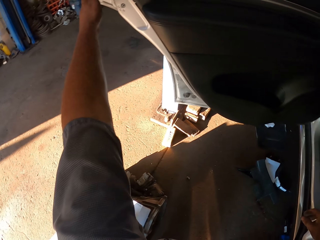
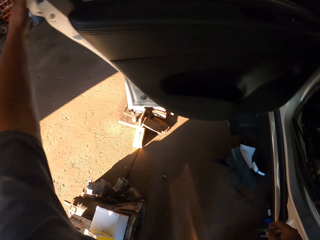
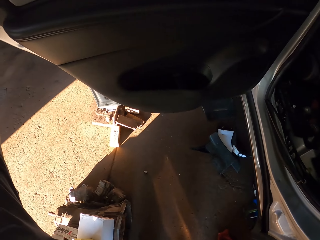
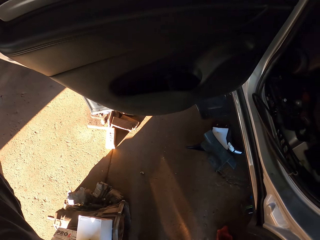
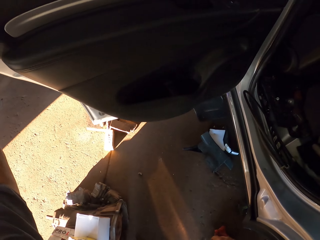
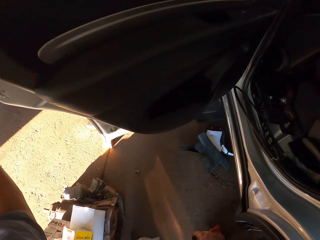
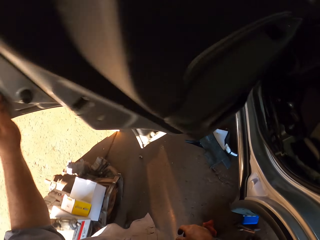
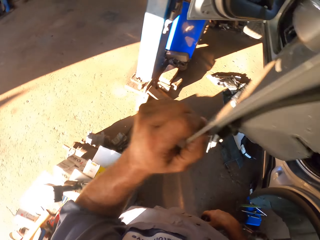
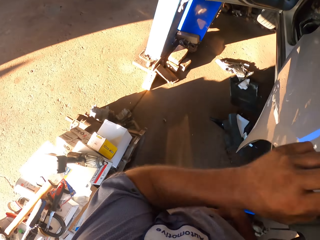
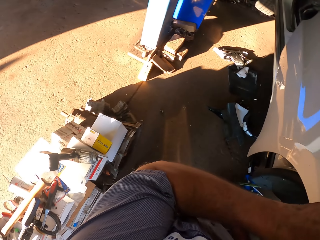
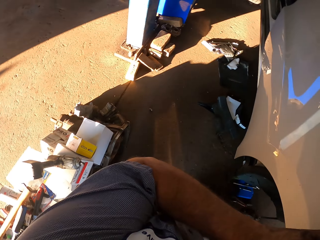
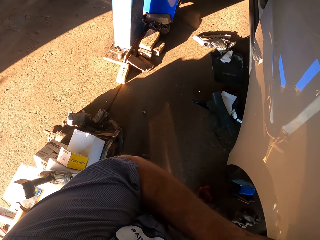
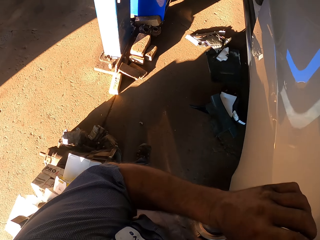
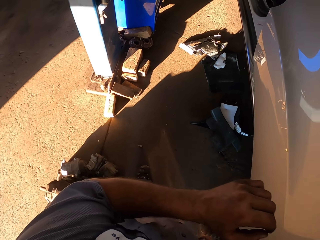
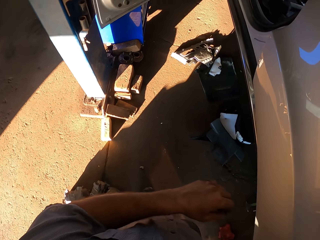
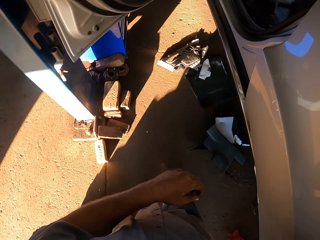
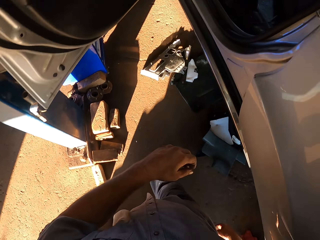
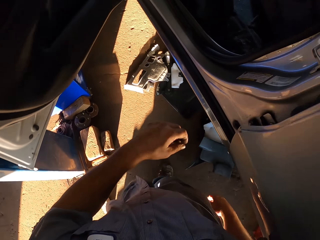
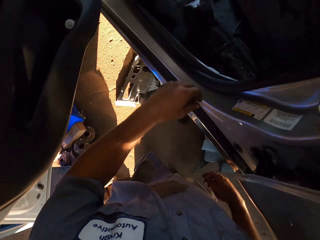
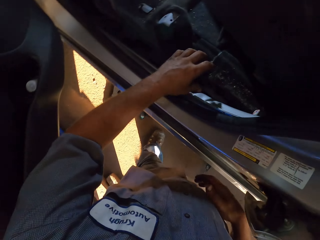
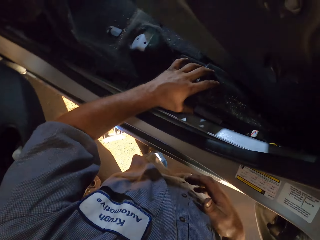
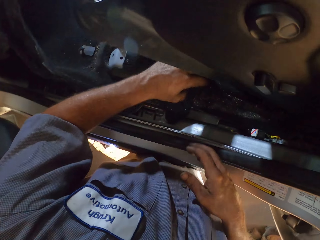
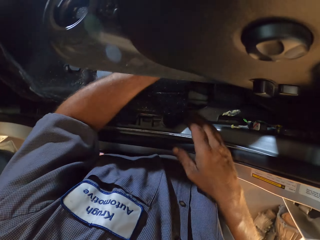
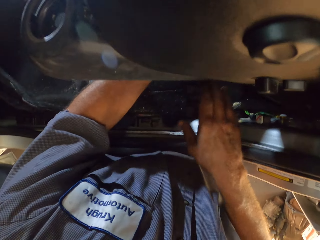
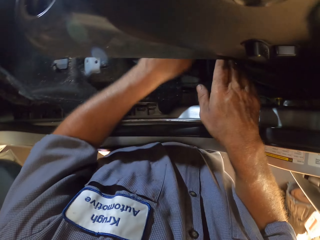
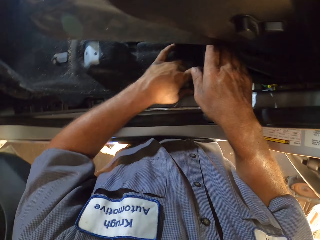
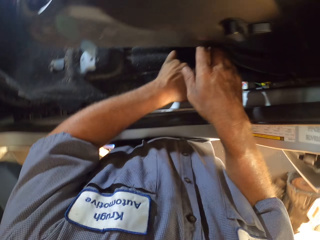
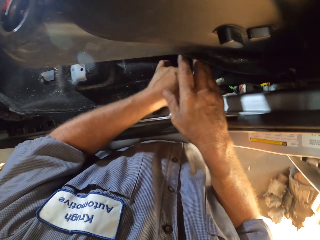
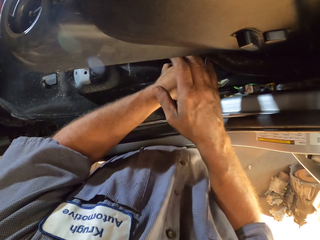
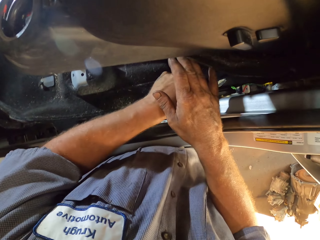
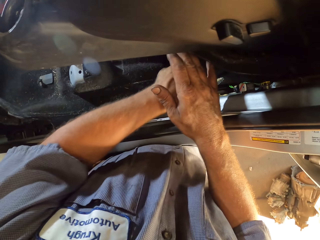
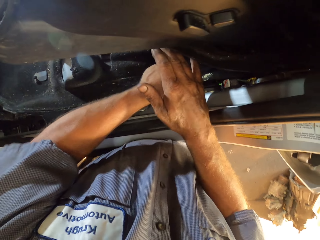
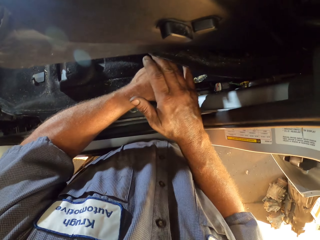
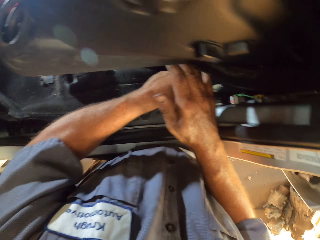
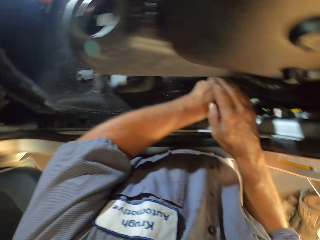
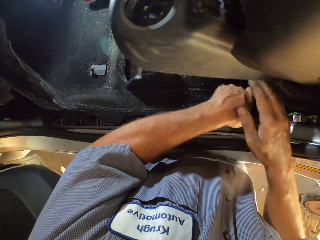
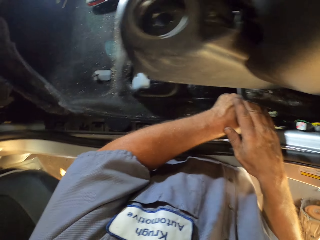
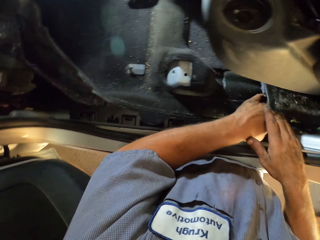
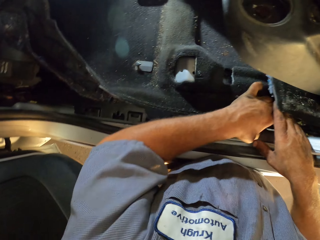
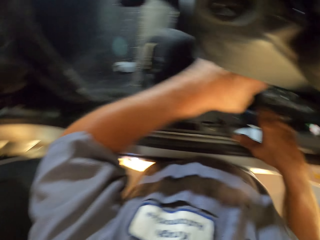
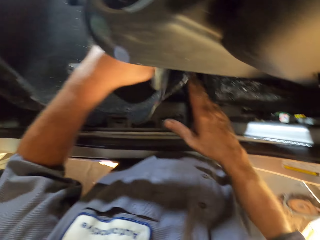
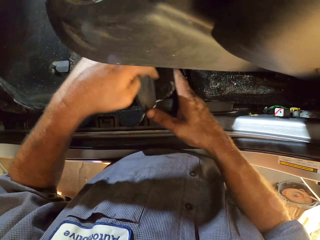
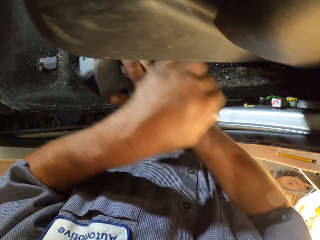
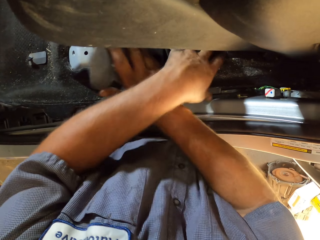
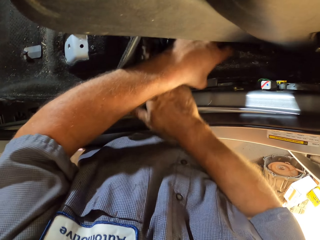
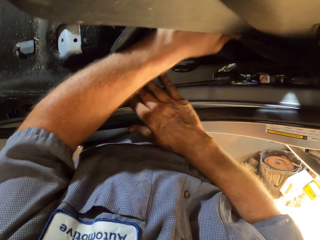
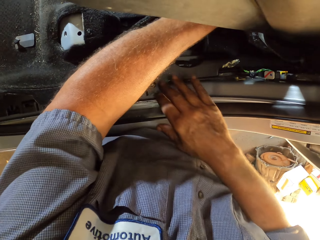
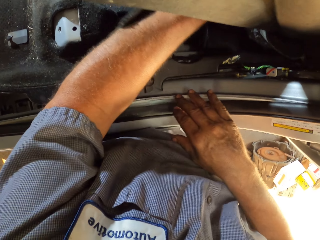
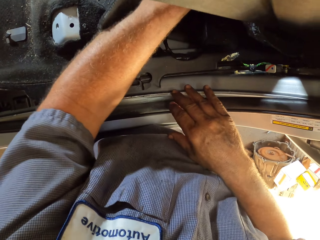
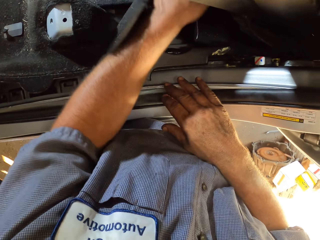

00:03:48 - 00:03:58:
The camera wearer closes the door. They lift the car mat.

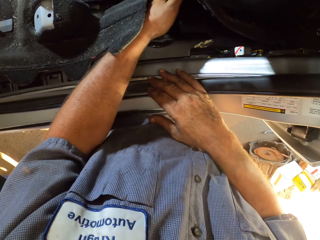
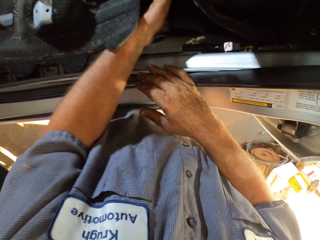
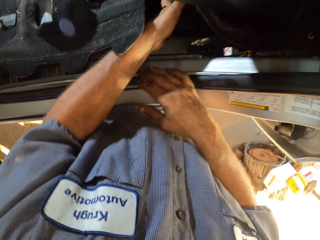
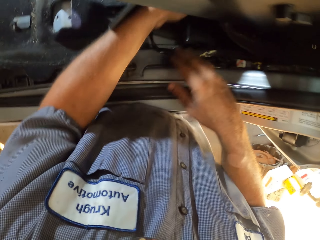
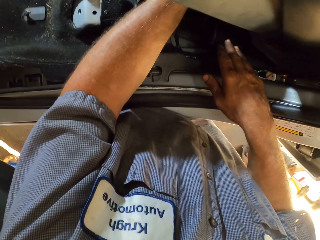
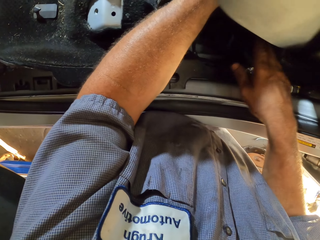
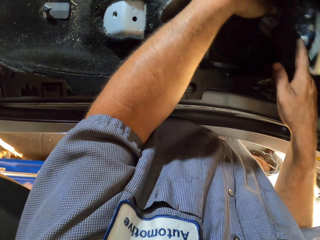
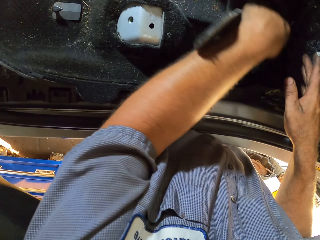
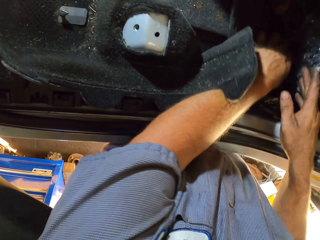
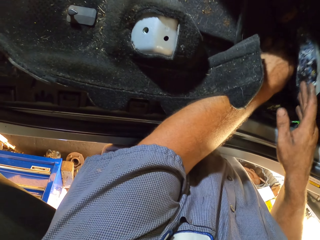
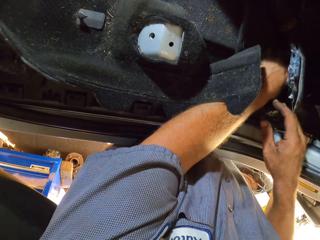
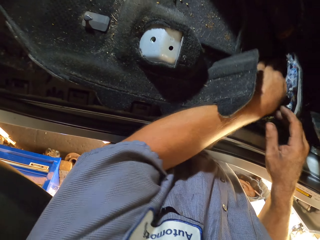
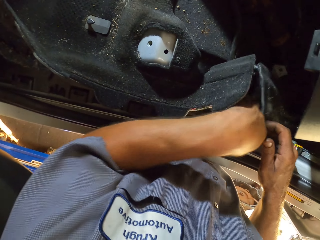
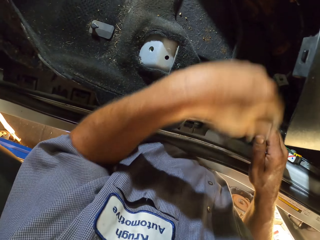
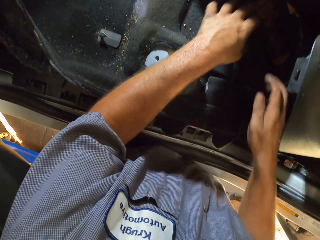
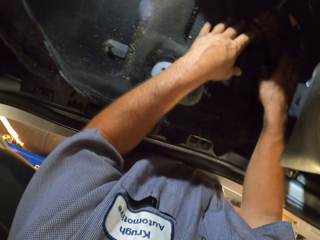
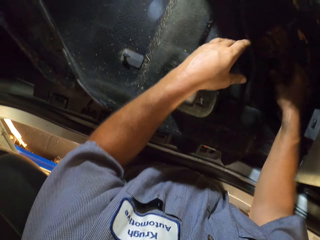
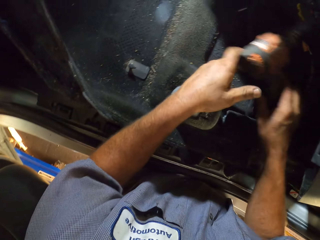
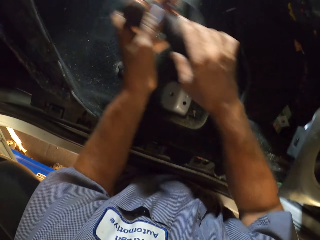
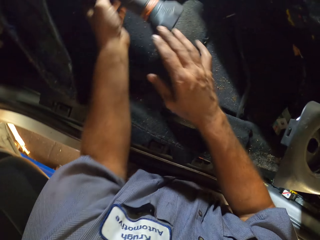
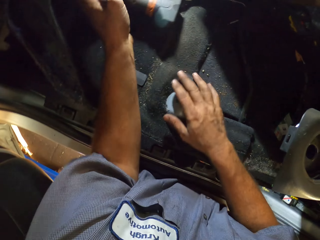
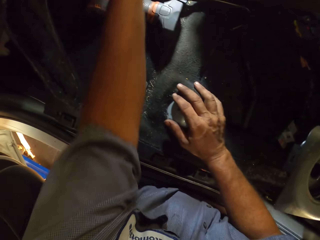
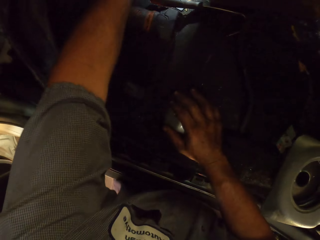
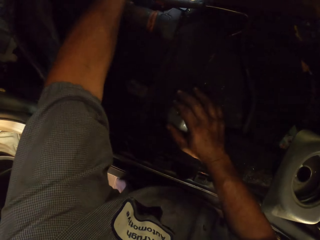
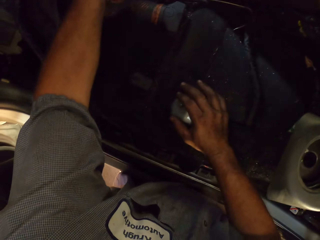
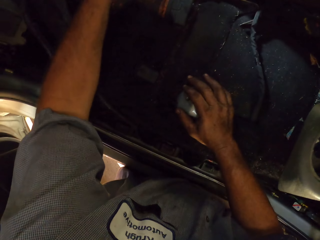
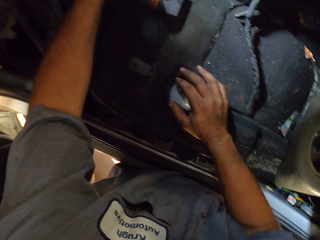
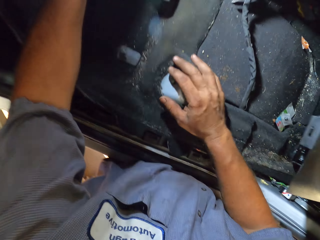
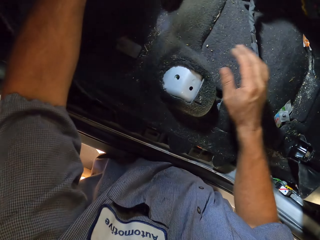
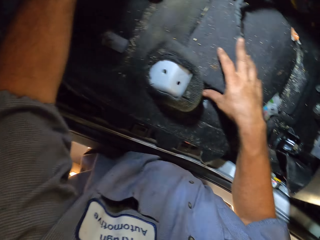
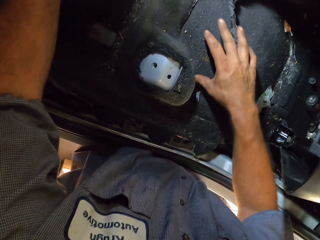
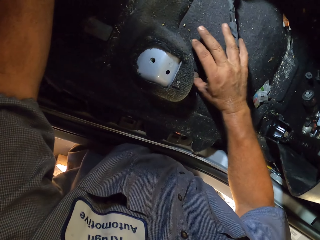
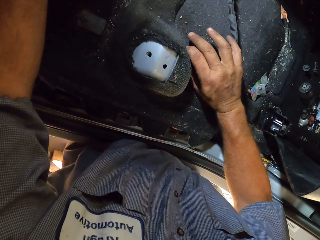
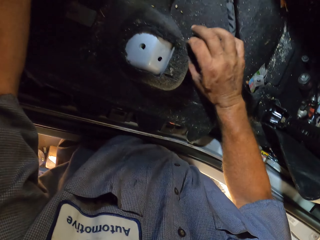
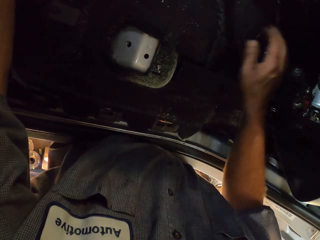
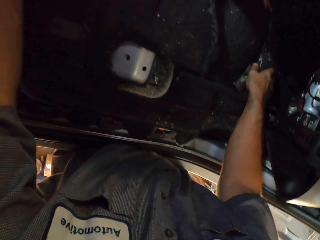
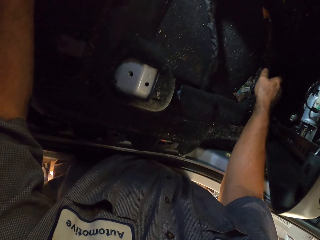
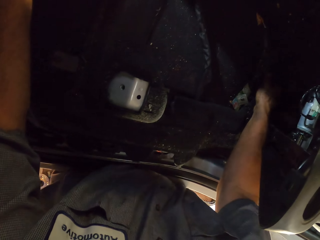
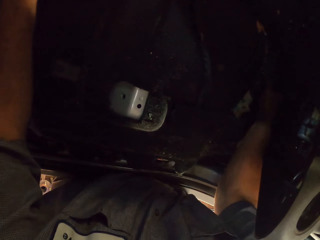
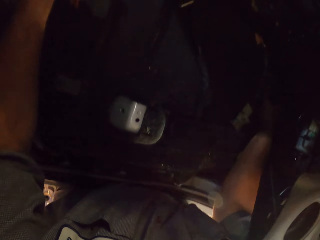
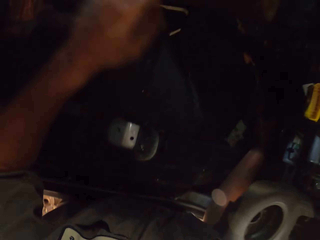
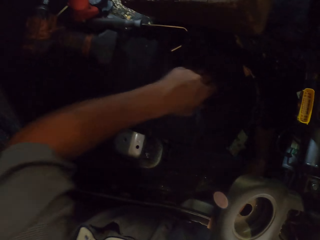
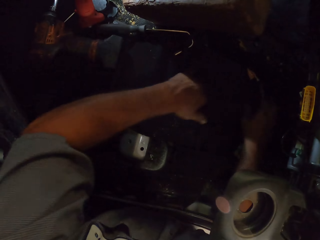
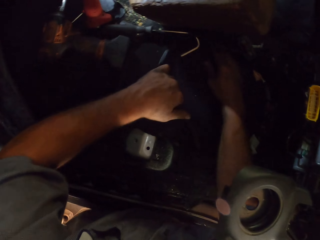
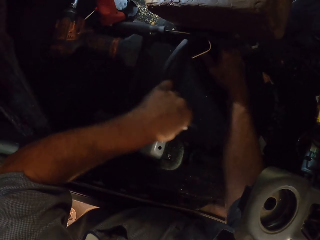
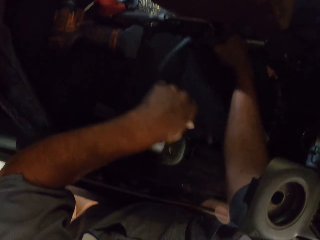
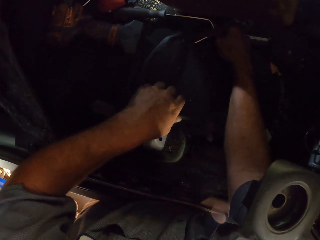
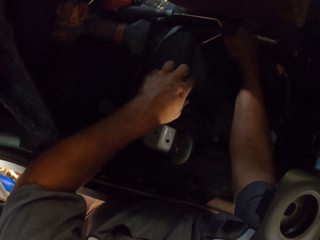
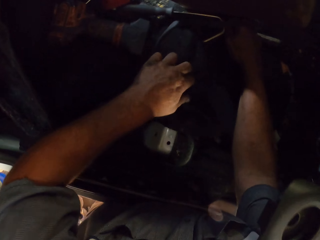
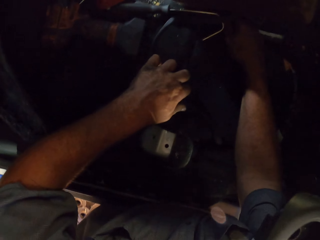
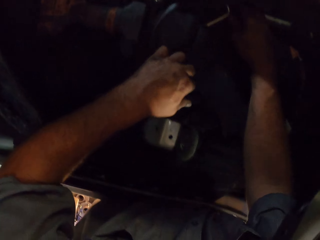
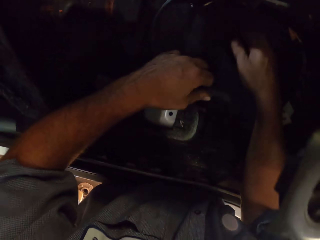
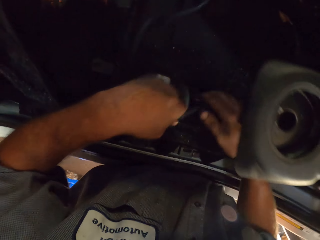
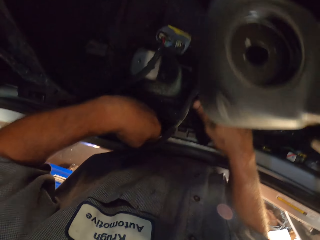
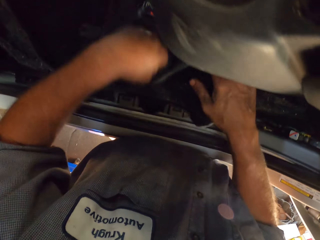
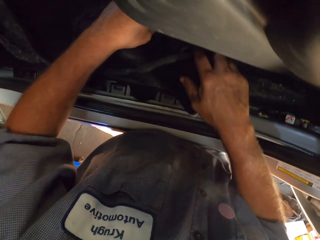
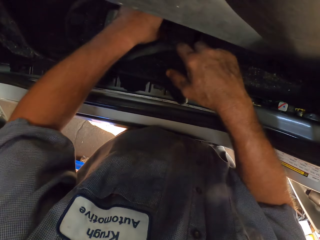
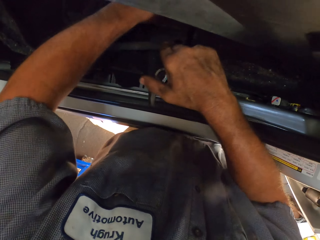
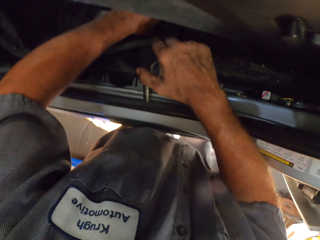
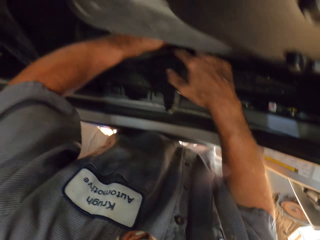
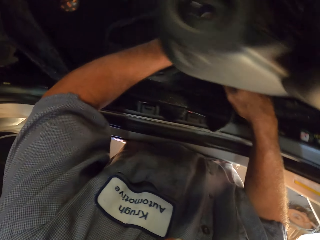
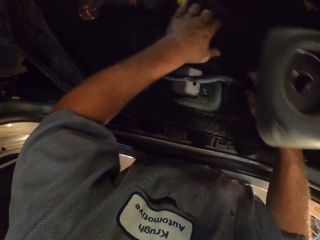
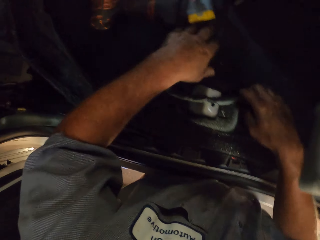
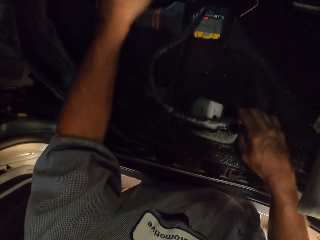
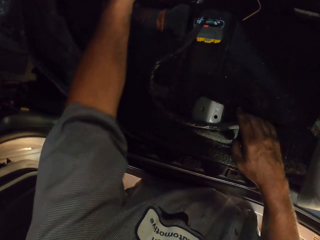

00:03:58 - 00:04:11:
The camera wearer fixes the mat in the car. They move the drill. They put the drill away. They touch the cable. They fix the mat in the car.
